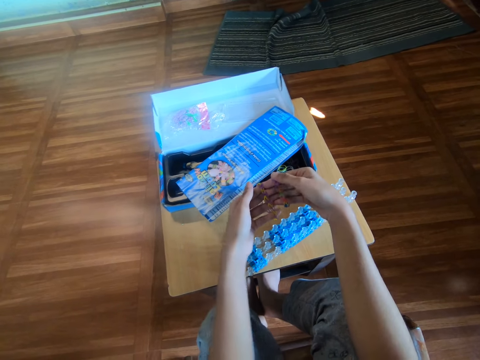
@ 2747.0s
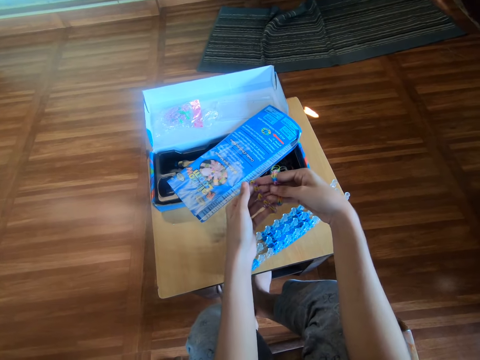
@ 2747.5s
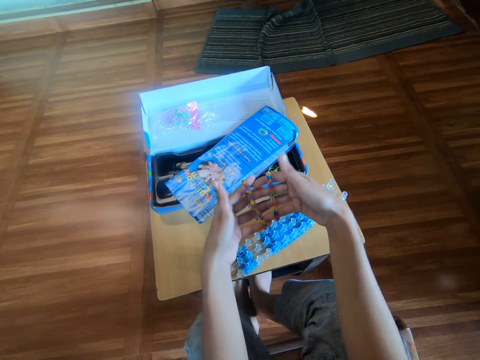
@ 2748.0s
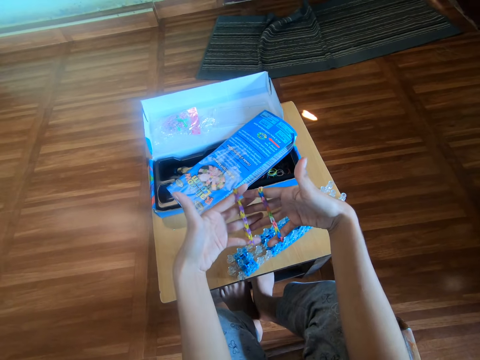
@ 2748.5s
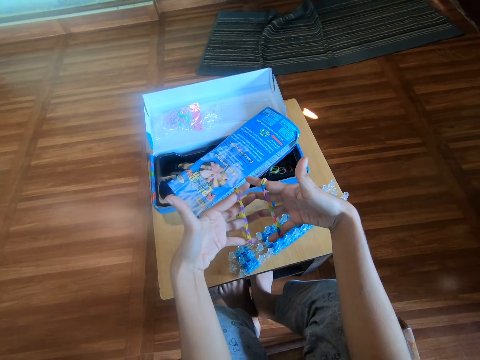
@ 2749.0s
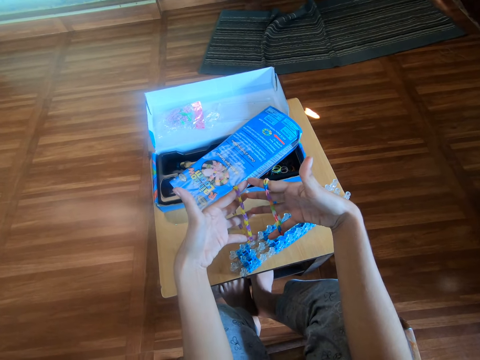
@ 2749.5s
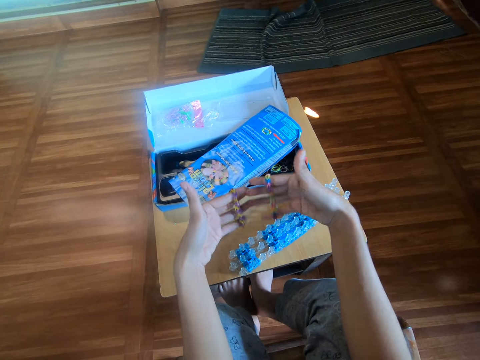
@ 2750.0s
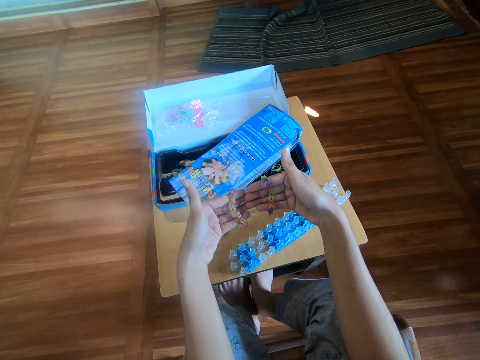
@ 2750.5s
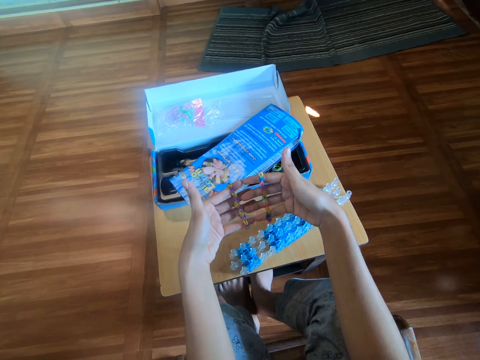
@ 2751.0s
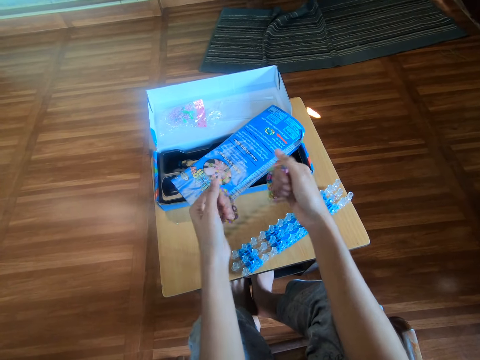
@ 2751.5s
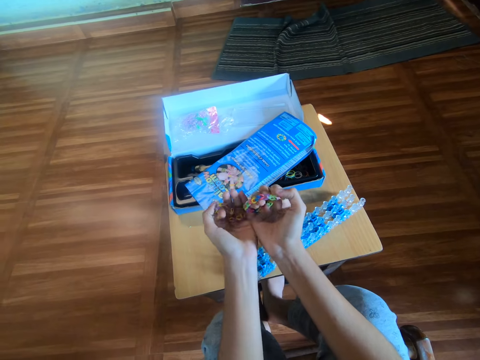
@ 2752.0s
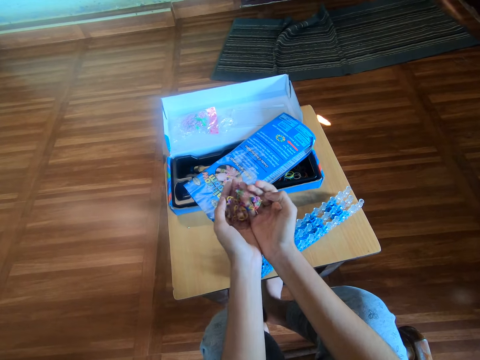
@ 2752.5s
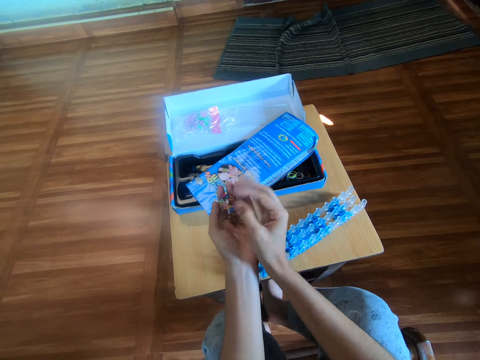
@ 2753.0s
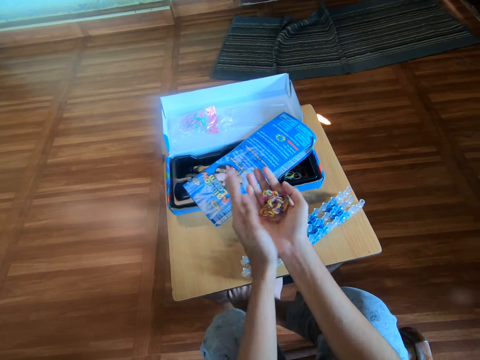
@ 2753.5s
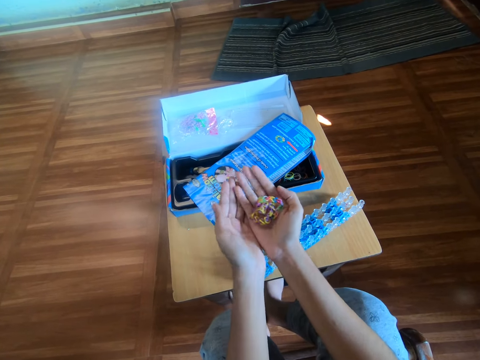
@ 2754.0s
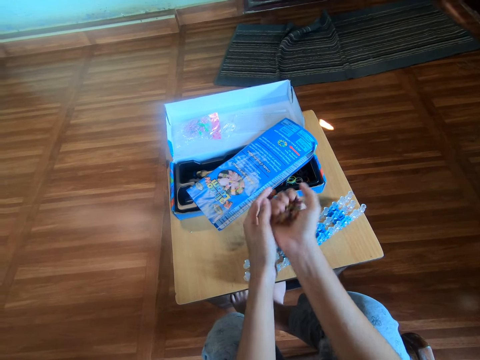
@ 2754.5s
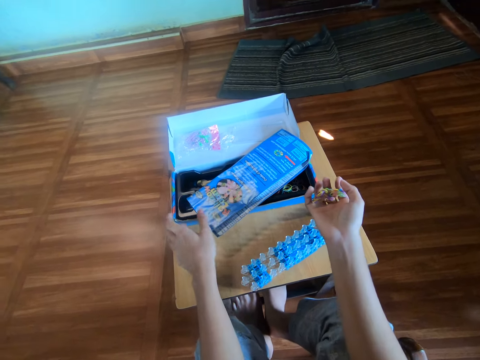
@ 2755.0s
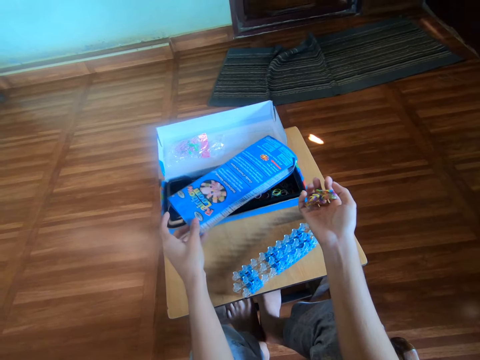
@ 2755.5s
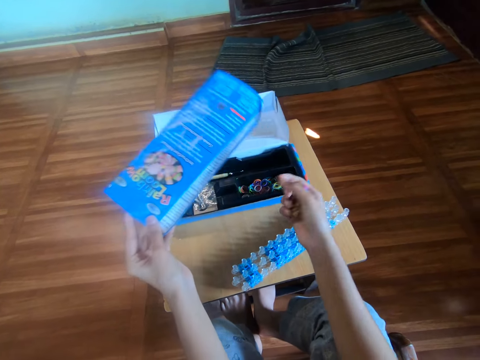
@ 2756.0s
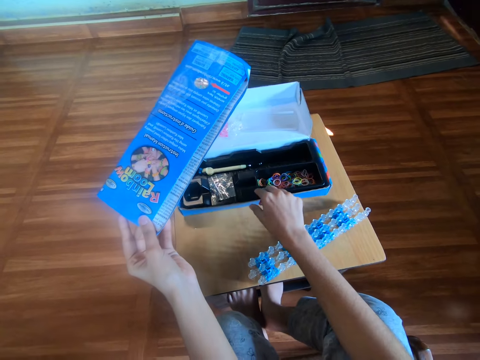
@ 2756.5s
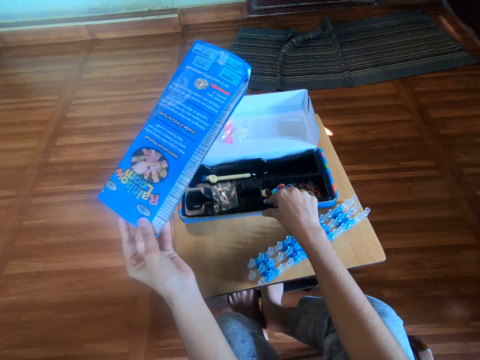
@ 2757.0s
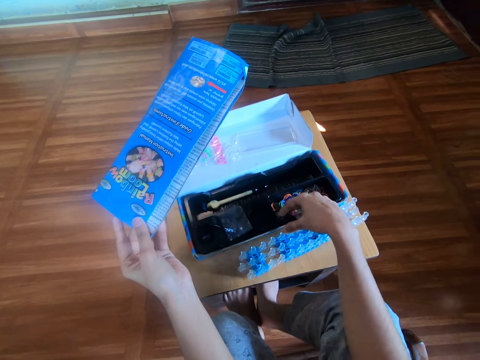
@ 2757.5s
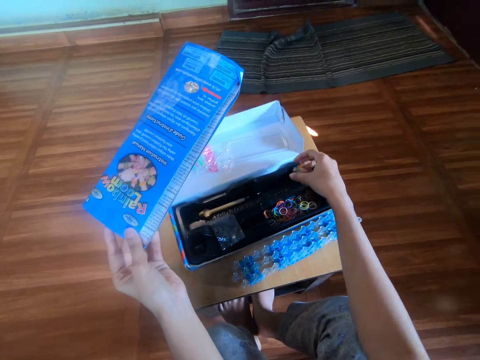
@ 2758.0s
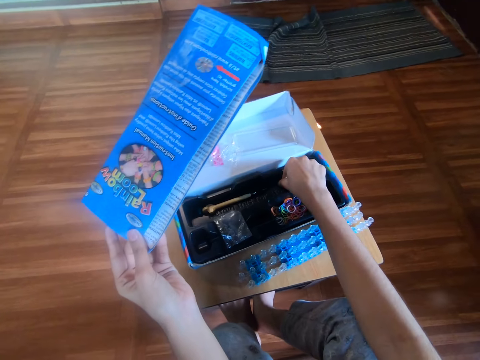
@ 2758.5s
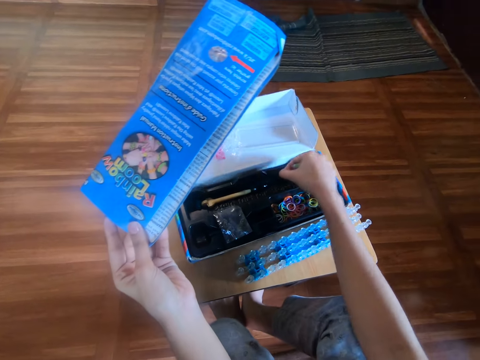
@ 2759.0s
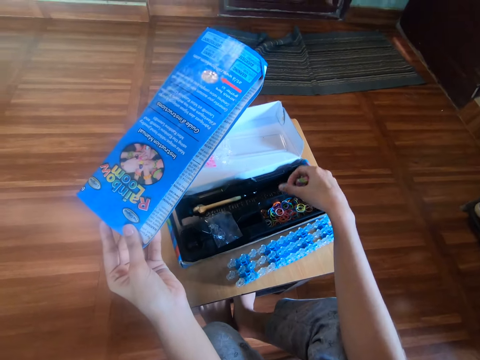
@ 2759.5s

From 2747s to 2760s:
The camera wearer spreads fingers with rubber bands. They join fingers with rubber bands. They bend fingers with rubber bands. They remove the bracelet from both hands. They move the bracelet from the right hand to the left hand. They hold the rubber bands together. They move the bracelets from the left hand to the right hand. They close the palm and open the palm. They pick a booklet from the pack with the left hand. They move the pack with the right hand. They hold the loom kit. They pick a rubber band from the pack with the right hand. They drop the rubber band in the pack with the right hand.

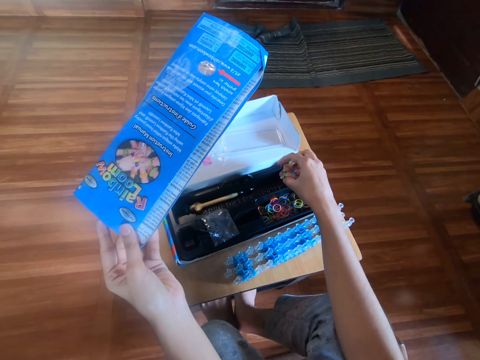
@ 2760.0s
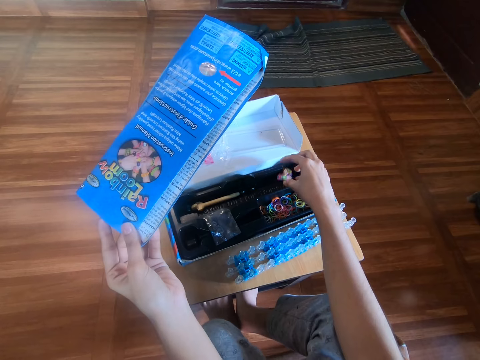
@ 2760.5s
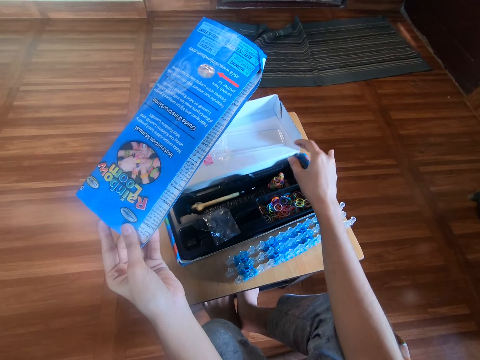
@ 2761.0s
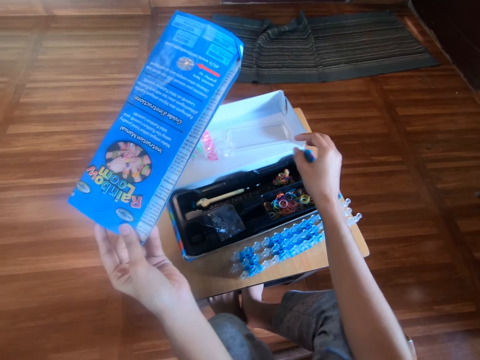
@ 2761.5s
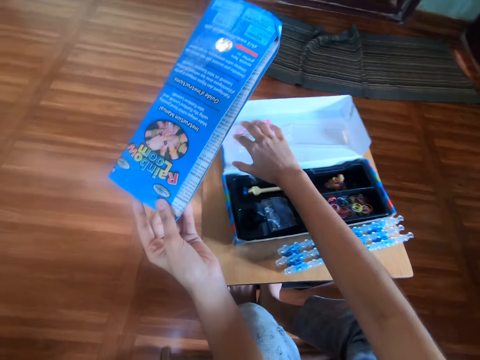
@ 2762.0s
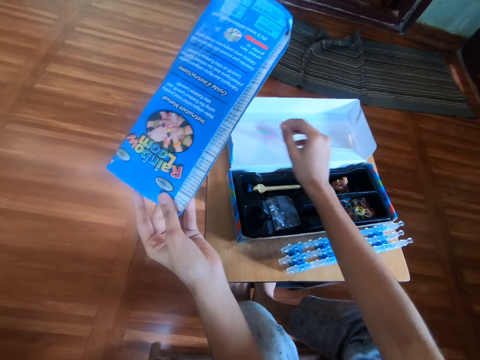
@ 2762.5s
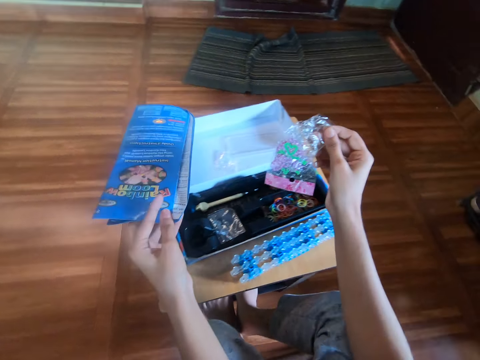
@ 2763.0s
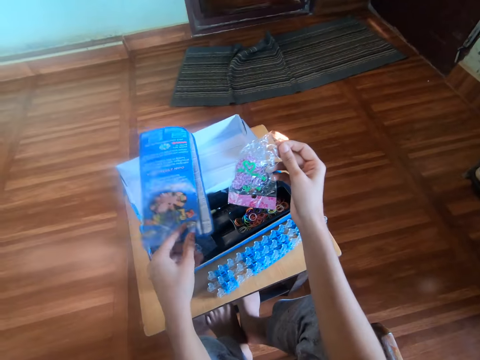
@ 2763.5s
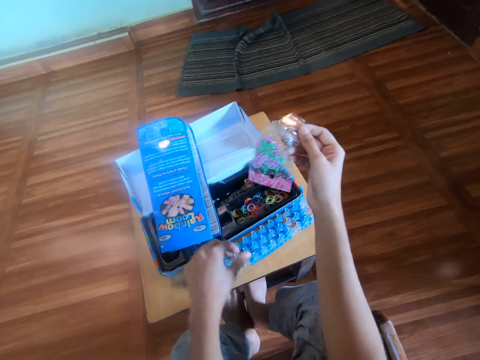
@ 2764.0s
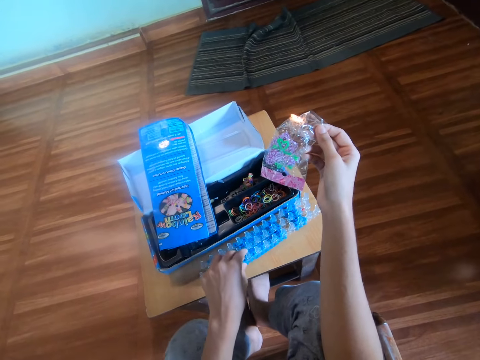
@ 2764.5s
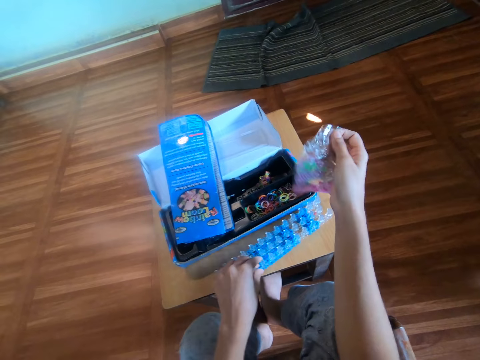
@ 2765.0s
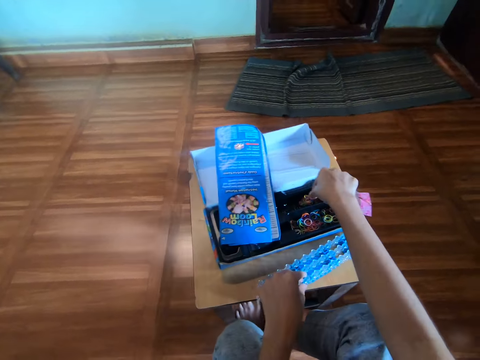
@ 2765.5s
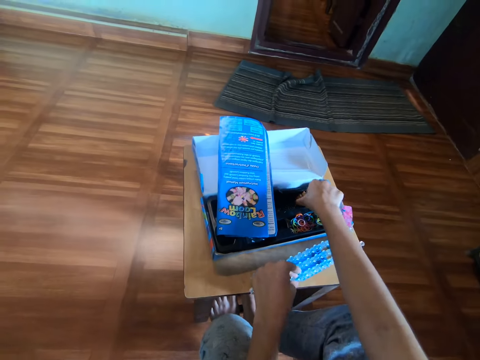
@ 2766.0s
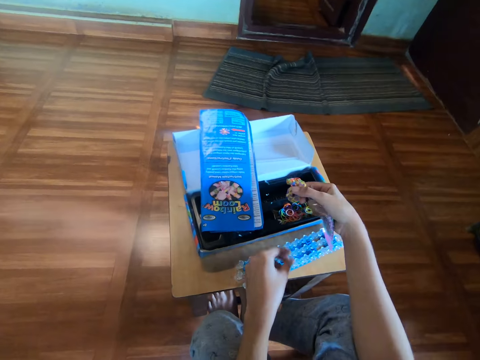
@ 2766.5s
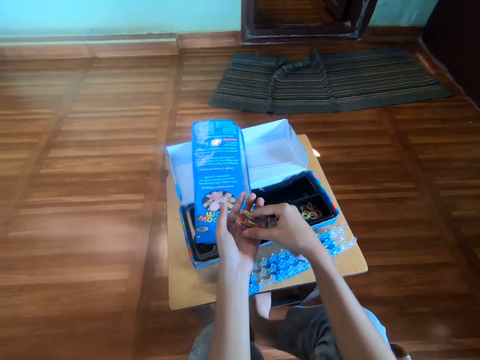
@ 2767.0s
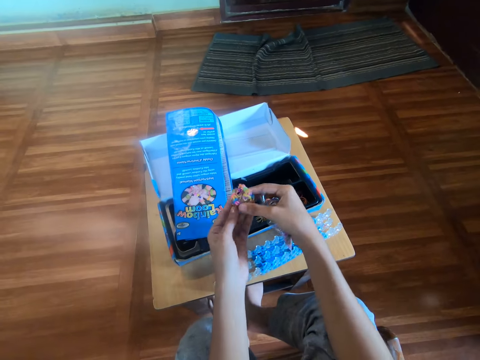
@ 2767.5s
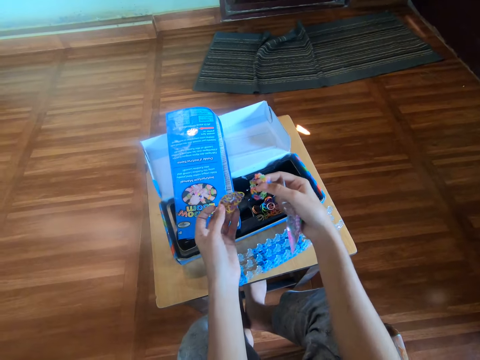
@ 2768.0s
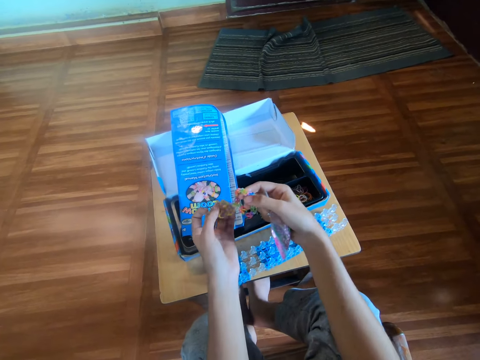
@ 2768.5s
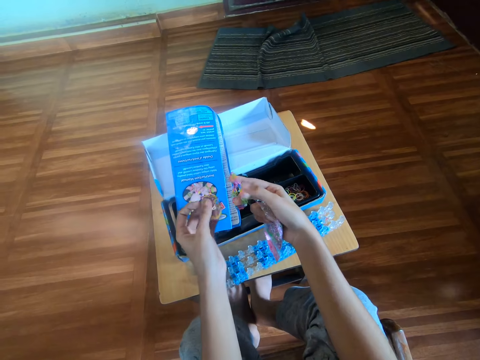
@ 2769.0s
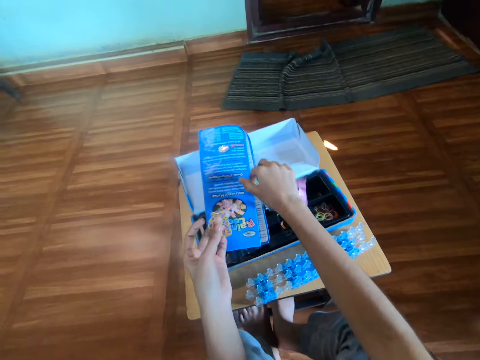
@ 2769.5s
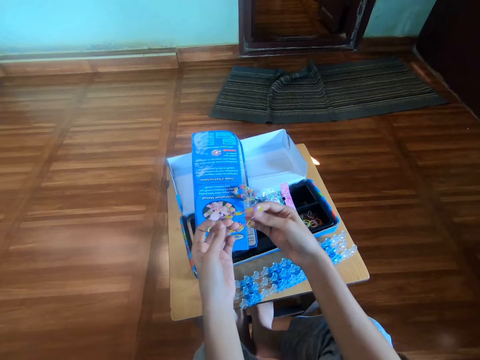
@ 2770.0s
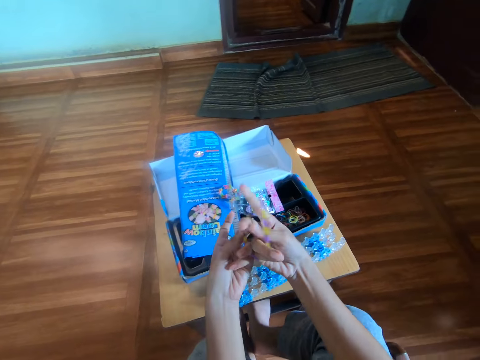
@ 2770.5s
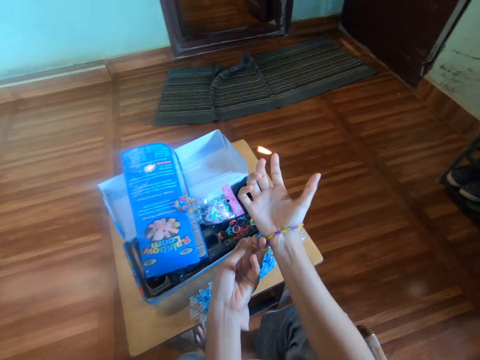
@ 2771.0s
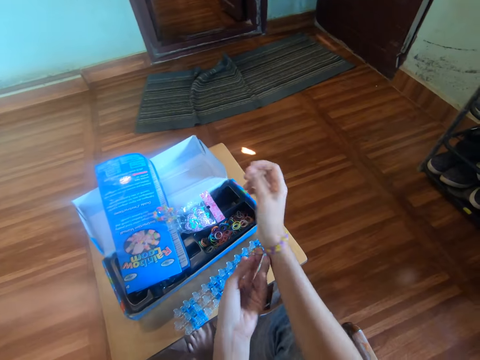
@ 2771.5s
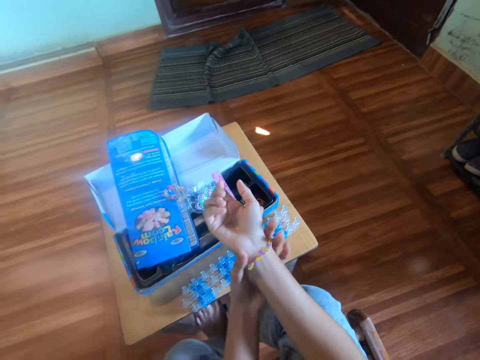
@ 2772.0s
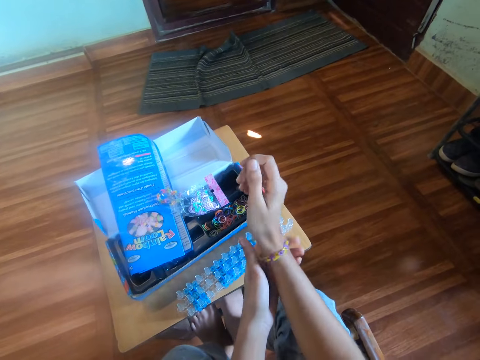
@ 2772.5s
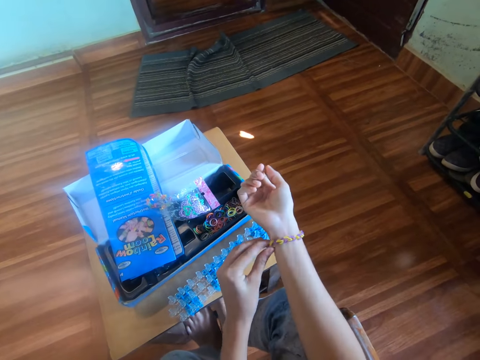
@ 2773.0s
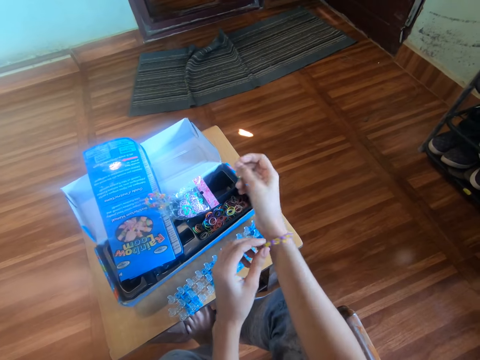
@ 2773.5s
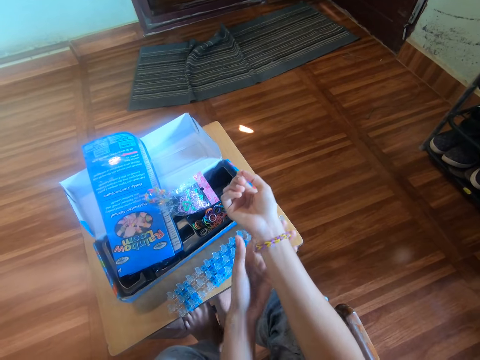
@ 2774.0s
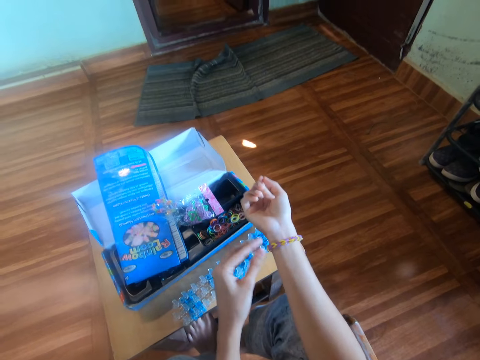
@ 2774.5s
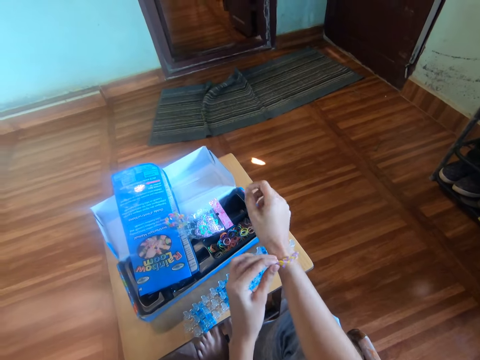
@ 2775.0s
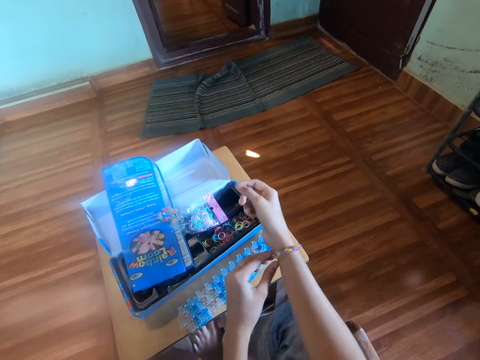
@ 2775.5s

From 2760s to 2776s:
The camera wearer drops the bracelet in the pack with the right hand. They pick the nylon with the right hand. They drop the booklet with the left hand. They hold the loom board. They move the loom with the left hand. They pick the bracelet with the right hand. They hold the rubber bands. They take one bracelet from the right hand with the left hand. They separate the rubber bands. They drop the bracelet in the right hand on the pack. They wear the bracelet in the left hand on the right hand. They stretch a rubber band. They adjust the bracelet on the right hand with the left hand.
